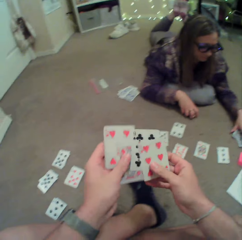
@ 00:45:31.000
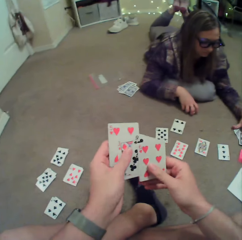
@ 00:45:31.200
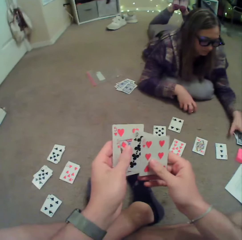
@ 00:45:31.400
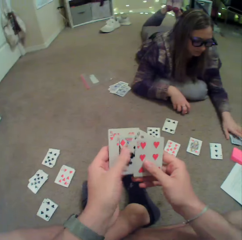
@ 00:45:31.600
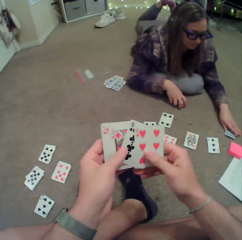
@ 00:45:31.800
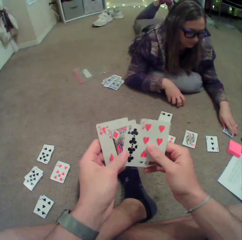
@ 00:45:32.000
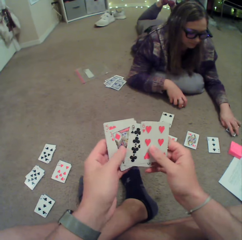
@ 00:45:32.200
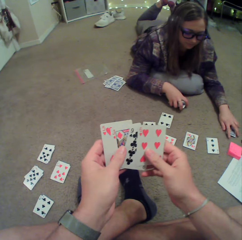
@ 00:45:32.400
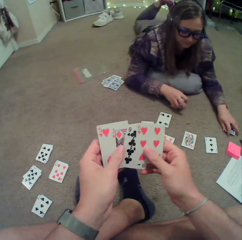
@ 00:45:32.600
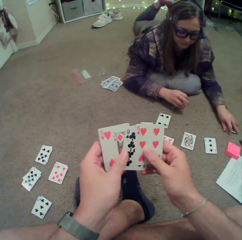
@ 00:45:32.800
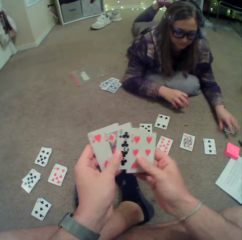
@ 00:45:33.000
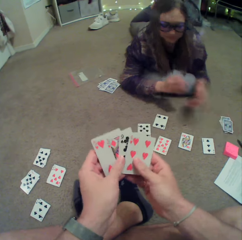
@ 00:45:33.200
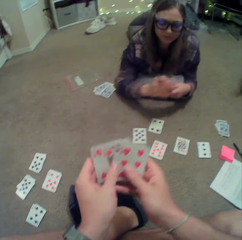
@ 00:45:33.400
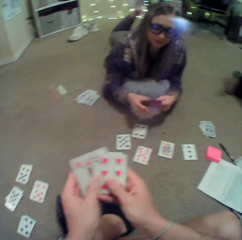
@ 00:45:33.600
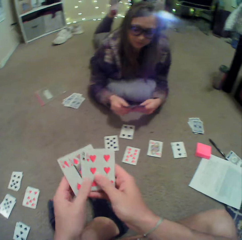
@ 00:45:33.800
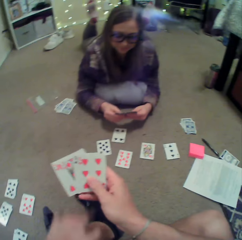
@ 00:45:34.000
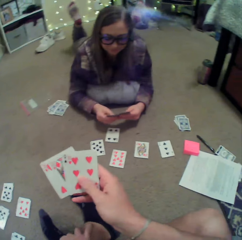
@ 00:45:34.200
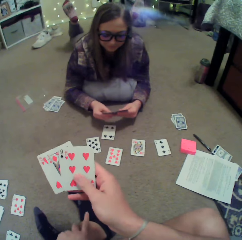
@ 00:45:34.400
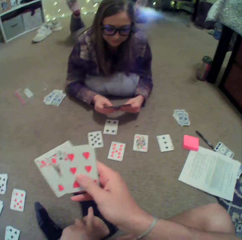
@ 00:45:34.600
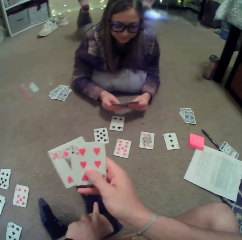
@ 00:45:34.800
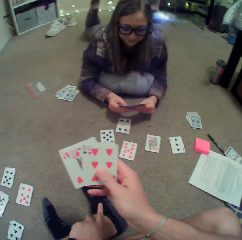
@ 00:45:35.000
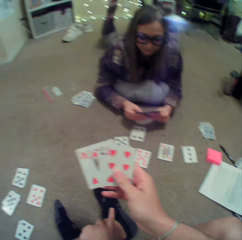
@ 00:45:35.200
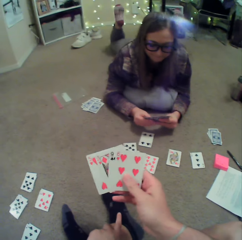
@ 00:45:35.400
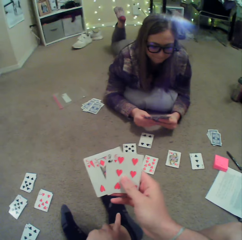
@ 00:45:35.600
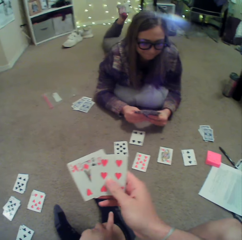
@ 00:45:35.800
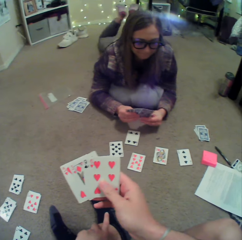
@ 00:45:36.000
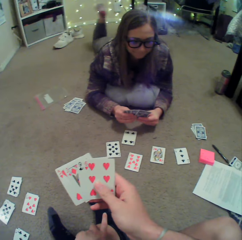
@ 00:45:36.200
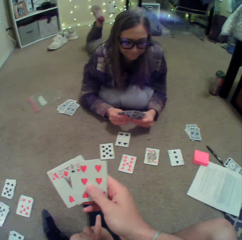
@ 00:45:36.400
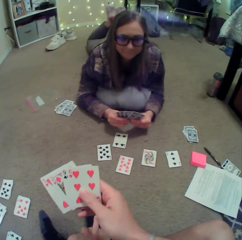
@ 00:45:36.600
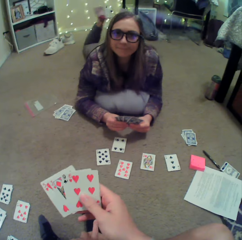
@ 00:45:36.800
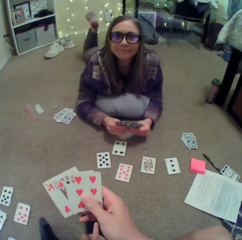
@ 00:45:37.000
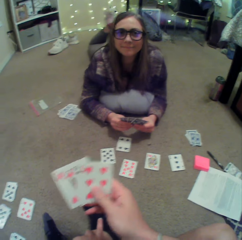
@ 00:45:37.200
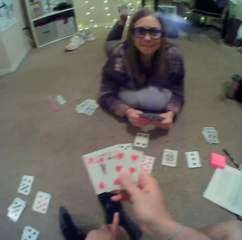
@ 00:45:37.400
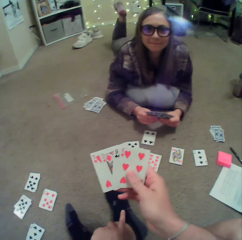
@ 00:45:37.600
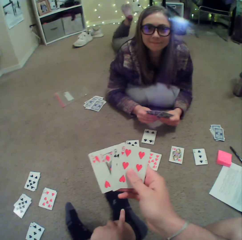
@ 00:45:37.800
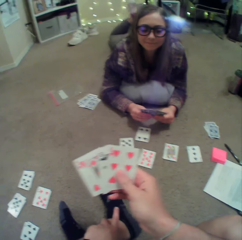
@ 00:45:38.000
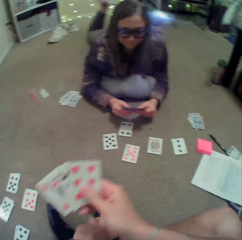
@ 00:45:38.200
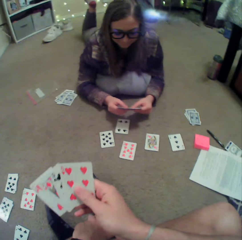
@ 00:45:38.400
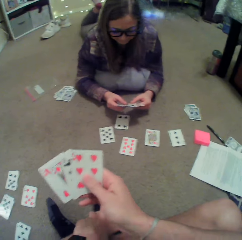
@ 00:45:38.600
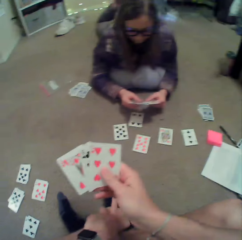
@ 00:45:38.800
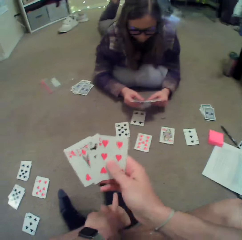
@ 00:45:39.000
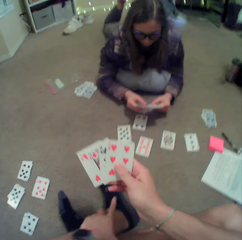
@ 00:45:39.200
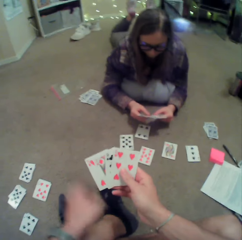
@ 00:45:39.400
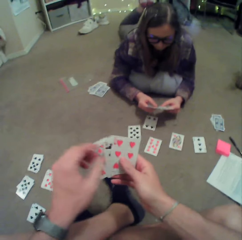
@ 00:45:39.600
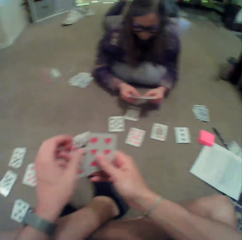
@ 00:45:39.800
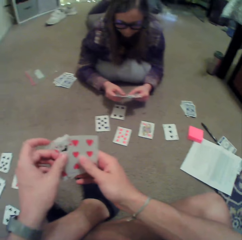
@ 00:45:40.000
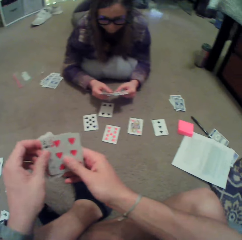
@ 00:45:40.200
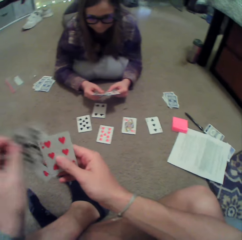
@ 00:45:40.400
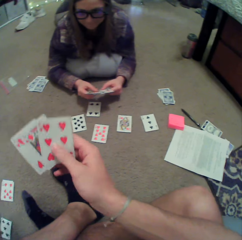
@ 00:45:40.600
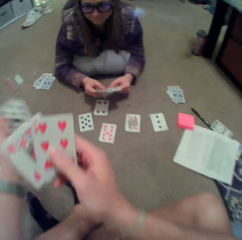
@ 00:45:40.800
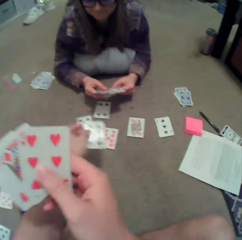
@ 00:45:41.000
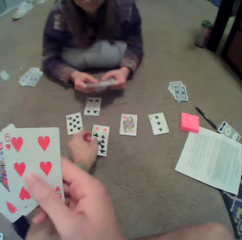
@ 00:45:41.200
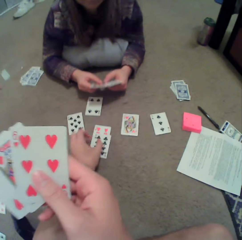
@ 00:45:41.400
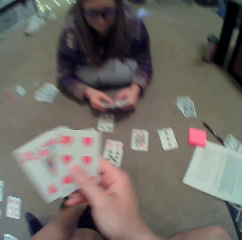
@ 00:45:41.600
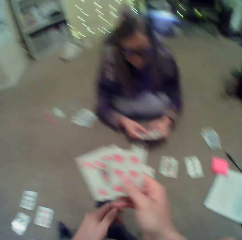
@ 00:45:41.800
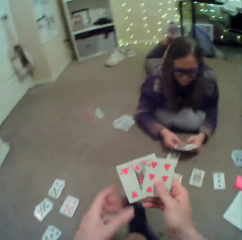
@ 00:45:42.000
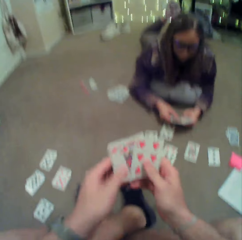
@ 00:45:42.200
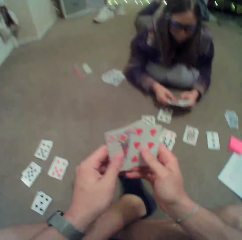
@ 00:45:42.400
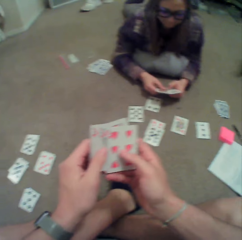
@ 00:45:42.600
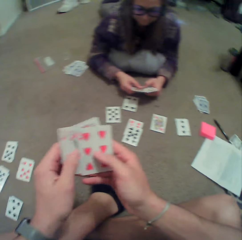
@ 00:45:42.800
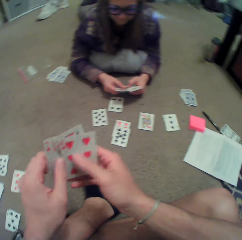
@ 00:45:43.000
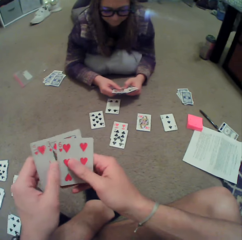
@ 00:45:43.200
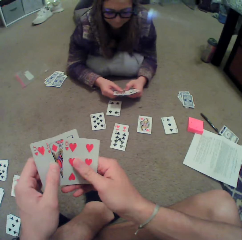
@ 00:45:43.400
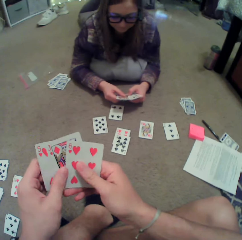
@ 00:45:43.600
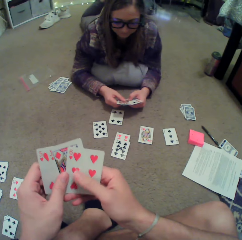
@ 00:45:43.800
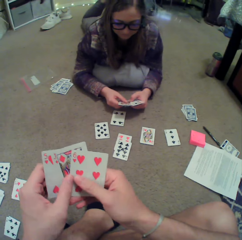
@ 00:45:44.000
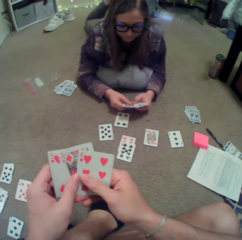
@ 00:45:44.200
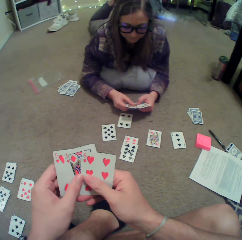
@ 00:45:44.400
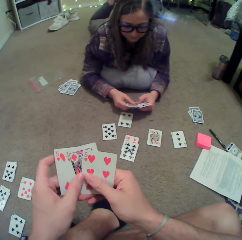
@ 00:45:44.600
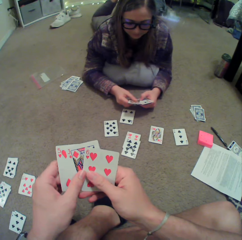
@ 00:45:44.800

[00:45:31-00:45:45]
A woman picks the cards. The camera wearer puts a card on the floor.

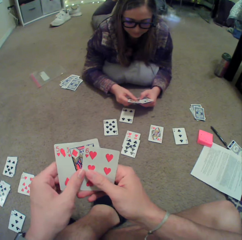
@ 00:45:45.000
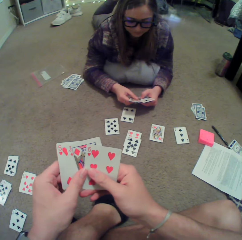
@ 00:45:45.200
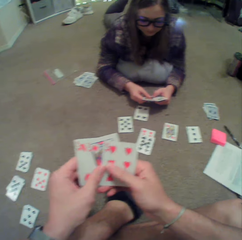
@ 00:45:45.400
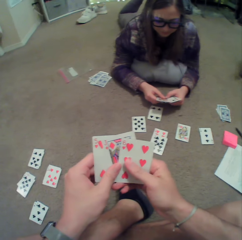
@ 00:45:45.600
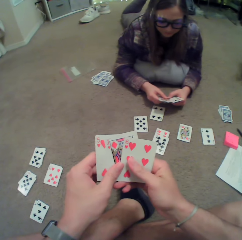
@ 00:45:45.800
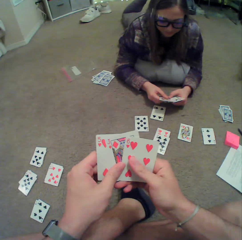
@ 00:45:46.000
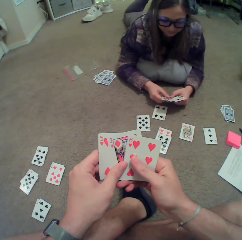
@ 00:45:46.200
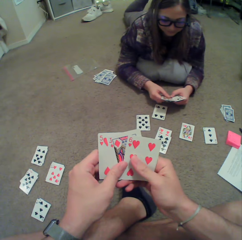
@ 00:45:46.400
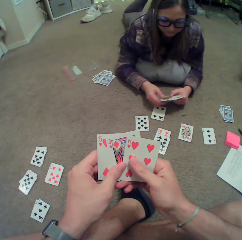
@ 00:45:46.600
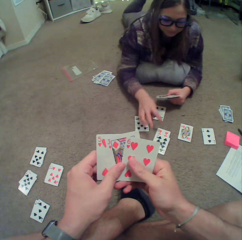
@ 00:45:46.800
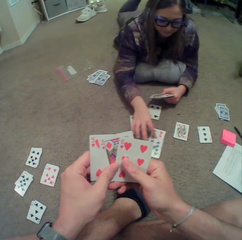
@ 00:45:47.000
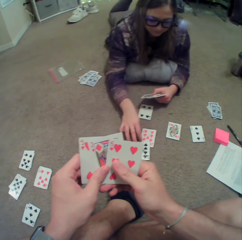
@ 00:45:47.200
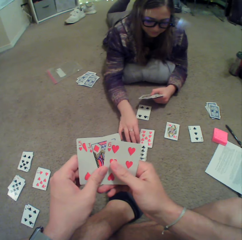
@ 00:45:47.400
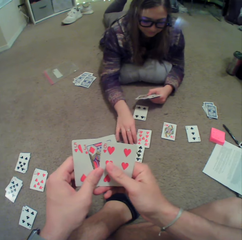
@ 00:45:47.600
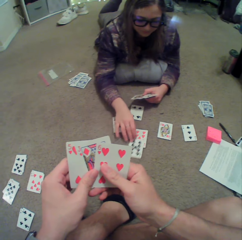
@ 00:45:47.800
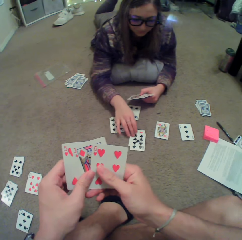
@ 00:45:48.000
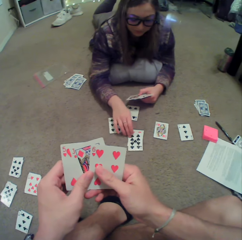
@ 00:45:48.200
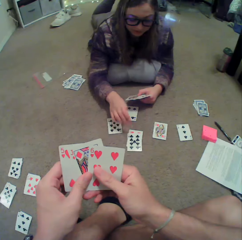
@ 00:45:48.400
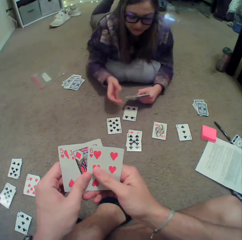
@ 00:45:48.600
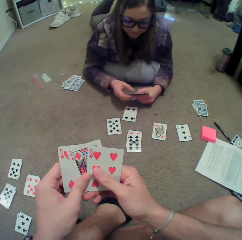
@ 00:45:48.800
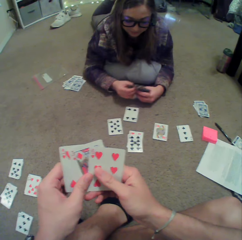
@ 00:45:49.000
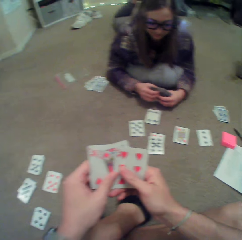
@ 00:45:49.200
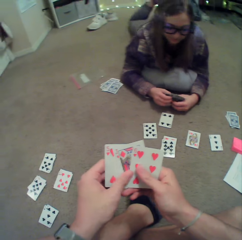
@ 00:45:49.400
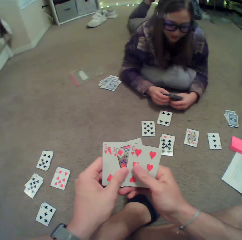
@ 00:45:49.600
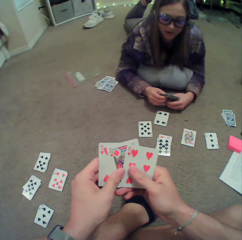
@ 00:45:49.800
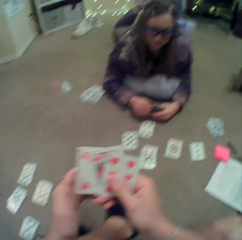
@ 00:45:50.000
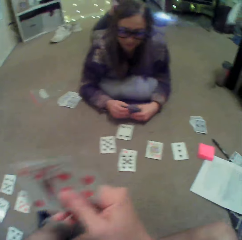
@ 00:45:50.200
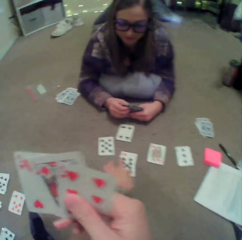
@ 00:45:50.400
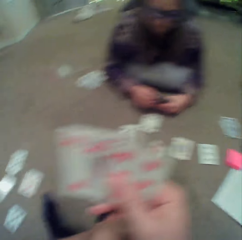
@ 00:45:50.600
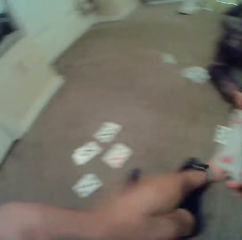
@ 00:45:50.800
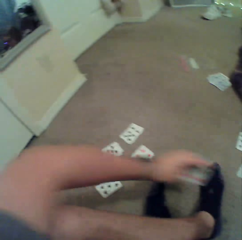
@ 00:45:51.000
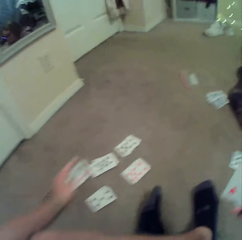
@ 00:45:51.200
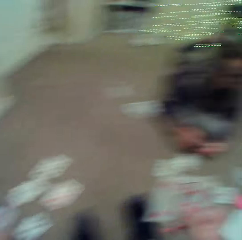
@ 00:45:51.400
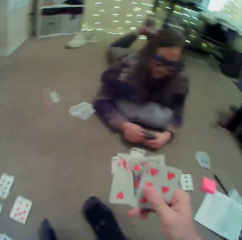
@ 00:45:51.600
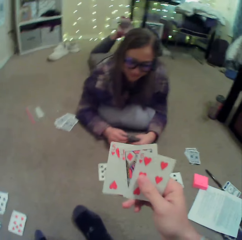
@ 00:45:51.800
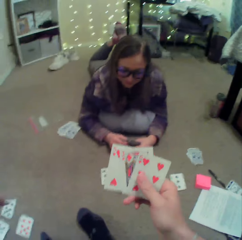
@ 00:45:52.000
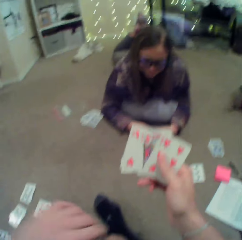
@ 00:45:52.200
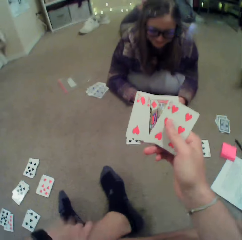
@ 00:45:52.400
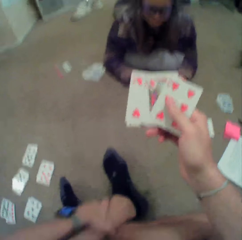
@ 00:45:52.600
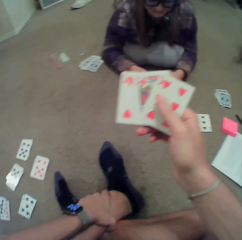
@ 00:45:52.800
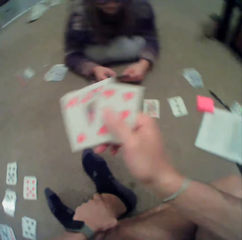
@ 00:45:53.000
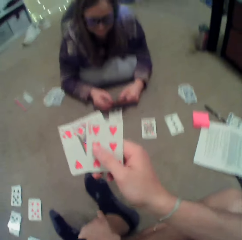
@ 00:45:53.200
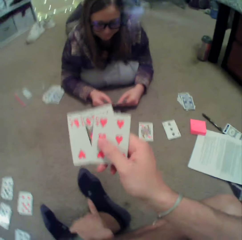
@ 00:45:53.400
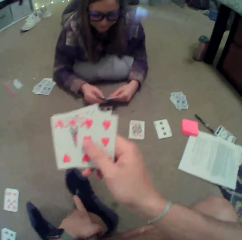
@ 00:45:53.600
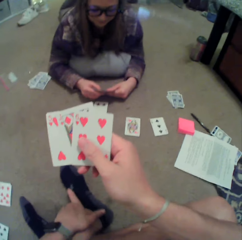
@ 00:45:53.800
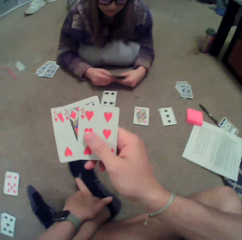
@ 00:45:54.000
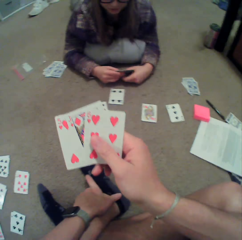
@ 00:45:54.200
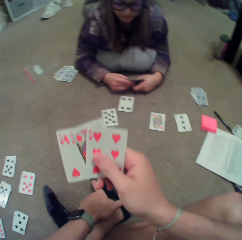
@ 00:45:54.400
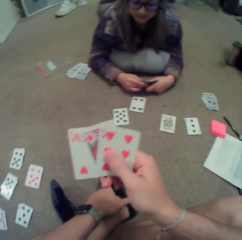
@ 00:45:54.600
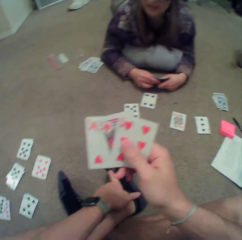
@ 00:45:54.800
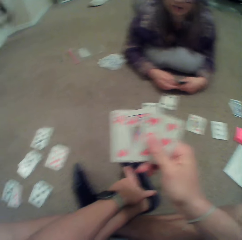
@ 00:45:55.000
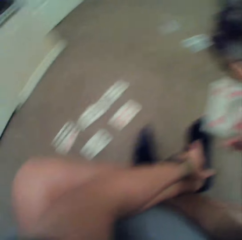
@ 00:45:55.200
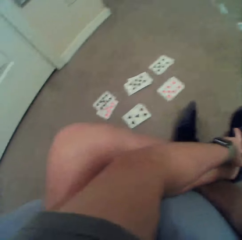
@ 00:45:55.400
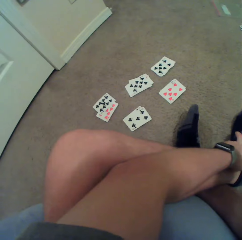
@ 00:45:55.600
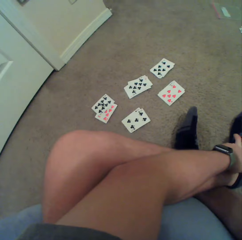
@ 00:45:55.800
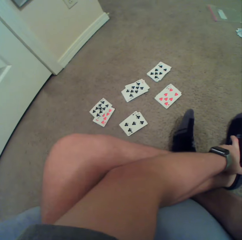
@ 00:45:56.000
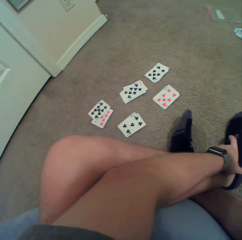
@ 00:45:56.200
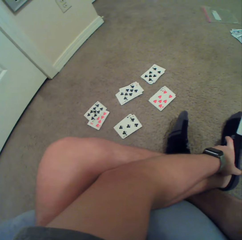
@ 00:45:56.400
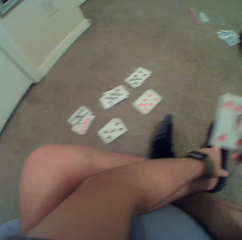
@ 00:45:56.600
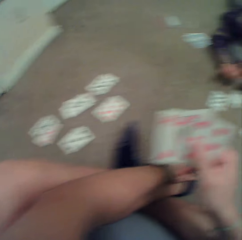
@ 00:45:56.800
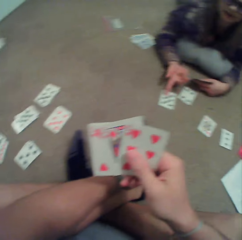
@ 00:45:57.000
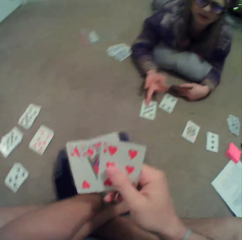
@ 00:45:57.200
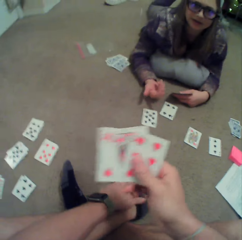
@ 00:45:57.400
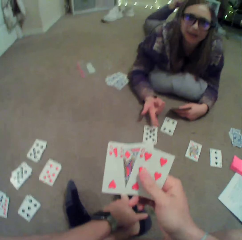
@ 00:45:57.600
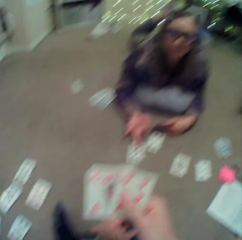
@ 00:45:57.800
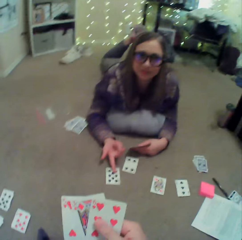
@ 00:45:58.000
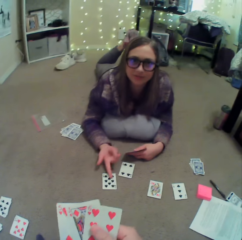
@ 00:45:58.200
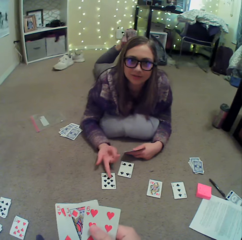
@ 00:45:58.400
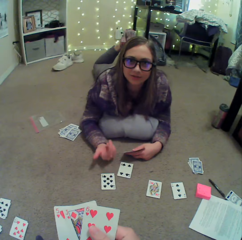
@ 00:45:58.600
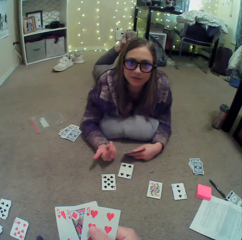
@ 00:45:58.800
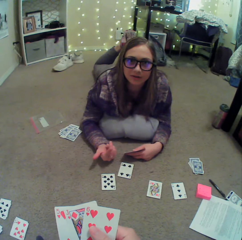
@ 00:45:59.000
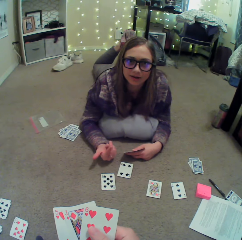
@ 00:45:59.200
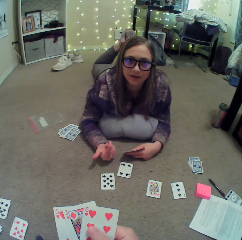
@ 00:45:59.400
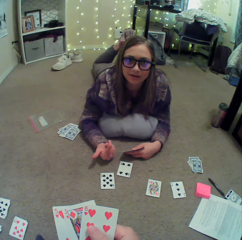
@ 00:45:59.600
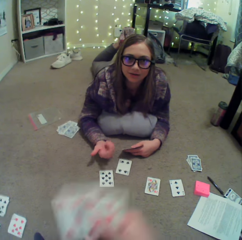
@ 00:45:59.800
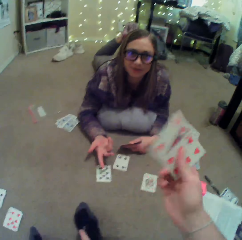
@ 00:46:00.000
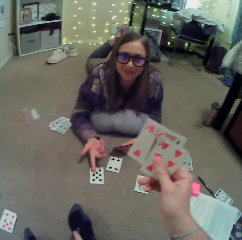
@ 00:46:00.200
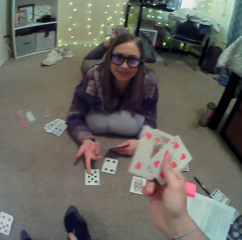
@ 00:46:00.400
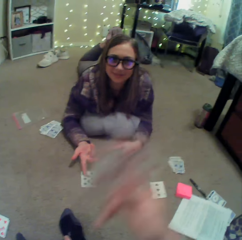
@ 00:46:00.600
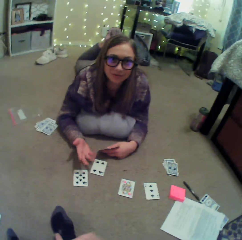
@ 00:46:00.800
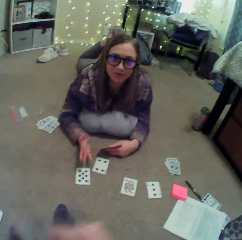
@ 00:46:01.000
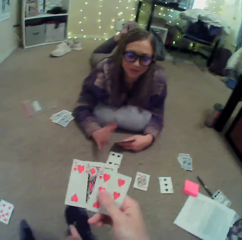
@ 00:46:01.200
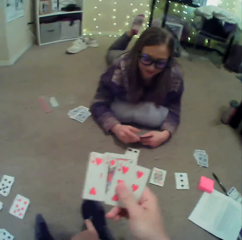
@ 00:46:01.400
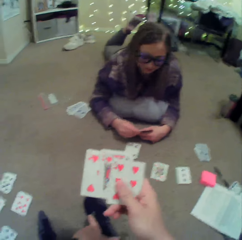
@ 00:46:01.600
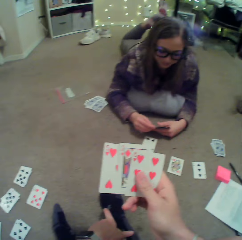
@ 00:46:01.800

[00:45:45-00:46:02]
A woman examines the already dropped cards. The woman pushes the card on the floor. The camera wearer picks a card. They put the card on the other side. They look at the cards. The woman gestures with her hand.
